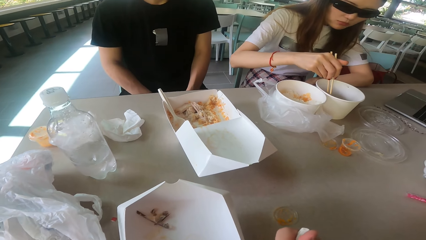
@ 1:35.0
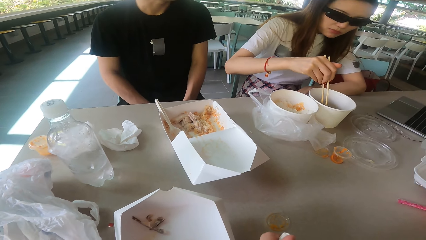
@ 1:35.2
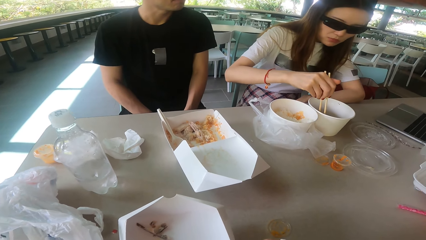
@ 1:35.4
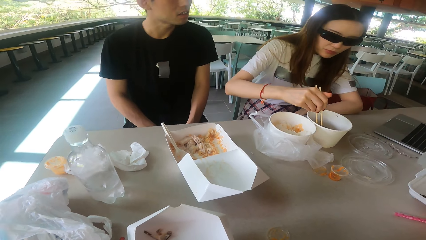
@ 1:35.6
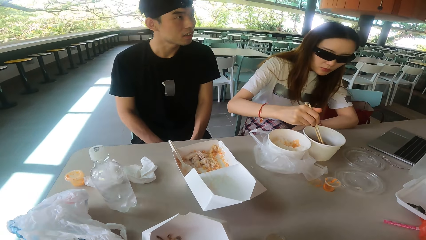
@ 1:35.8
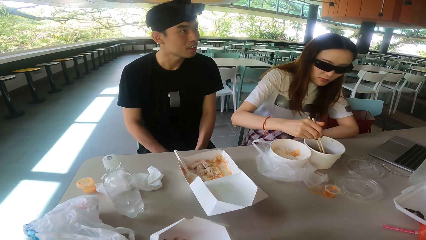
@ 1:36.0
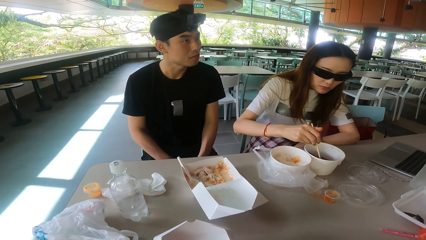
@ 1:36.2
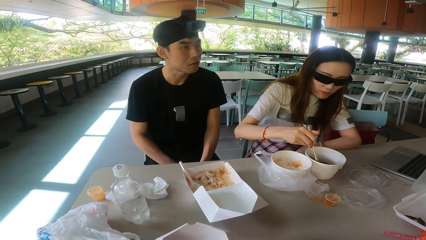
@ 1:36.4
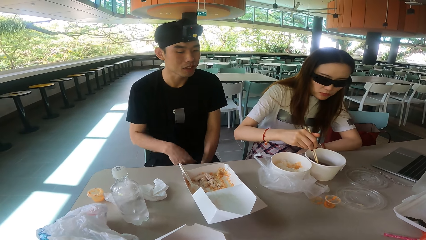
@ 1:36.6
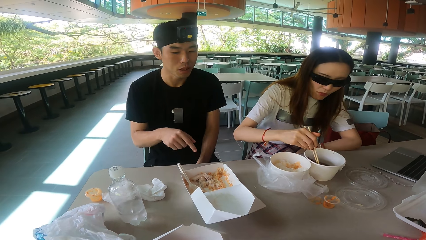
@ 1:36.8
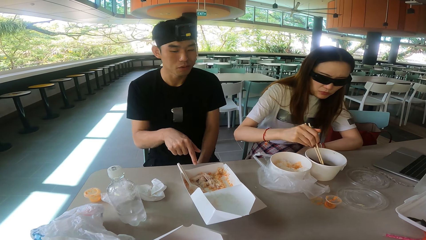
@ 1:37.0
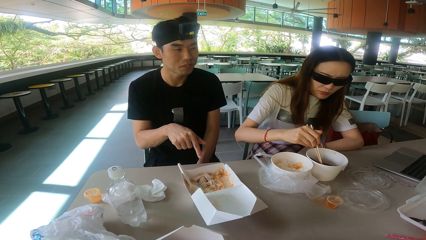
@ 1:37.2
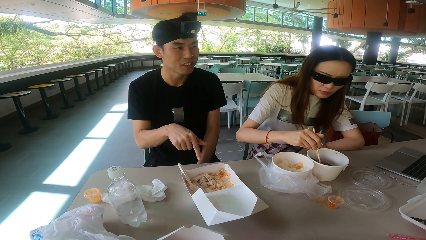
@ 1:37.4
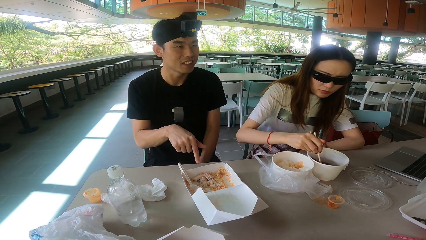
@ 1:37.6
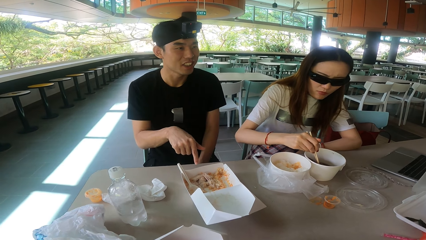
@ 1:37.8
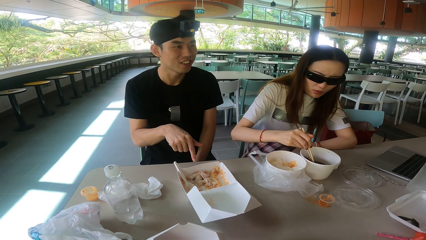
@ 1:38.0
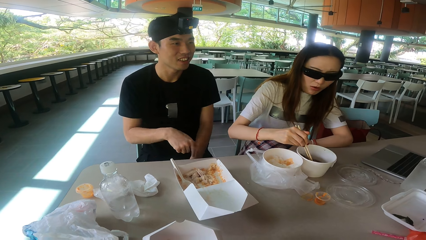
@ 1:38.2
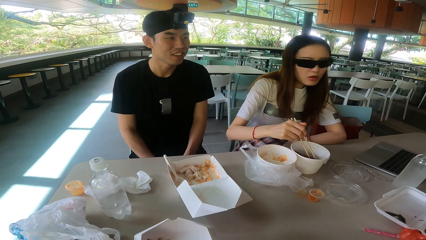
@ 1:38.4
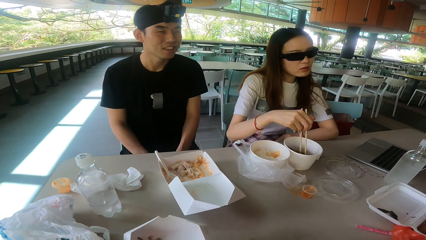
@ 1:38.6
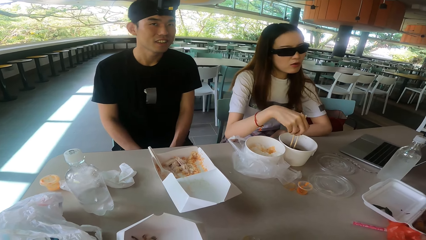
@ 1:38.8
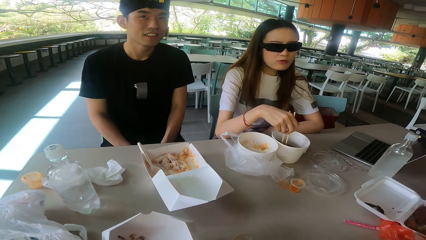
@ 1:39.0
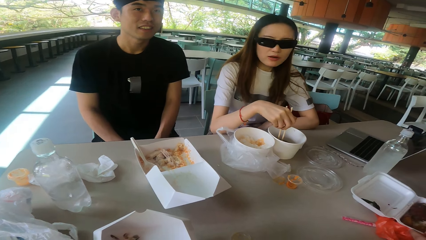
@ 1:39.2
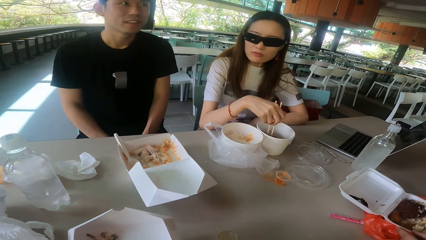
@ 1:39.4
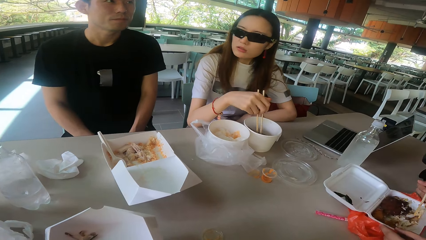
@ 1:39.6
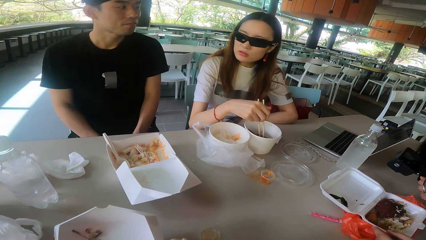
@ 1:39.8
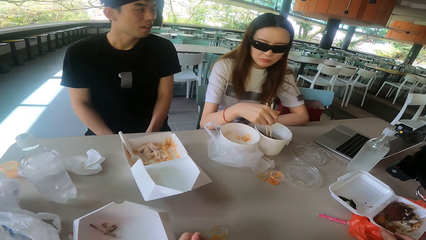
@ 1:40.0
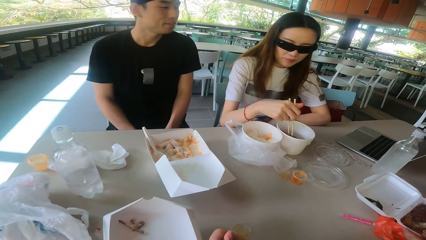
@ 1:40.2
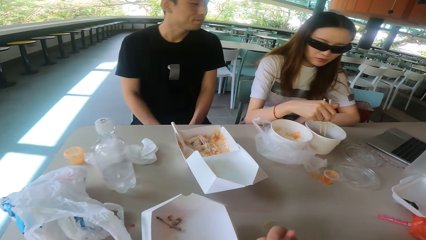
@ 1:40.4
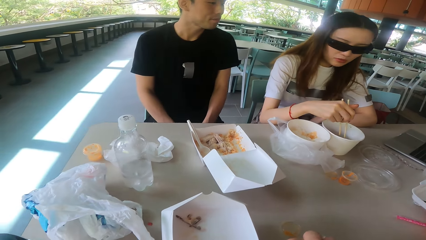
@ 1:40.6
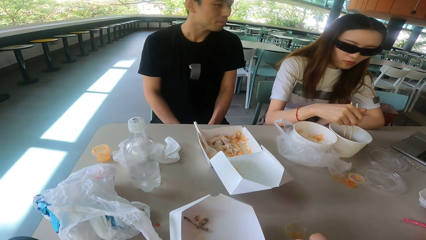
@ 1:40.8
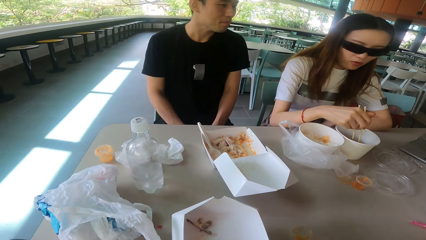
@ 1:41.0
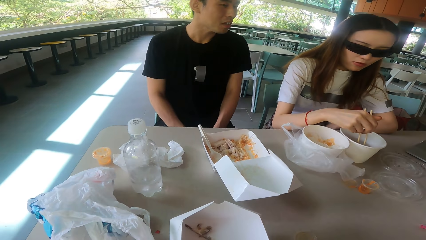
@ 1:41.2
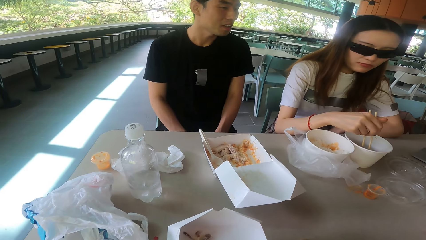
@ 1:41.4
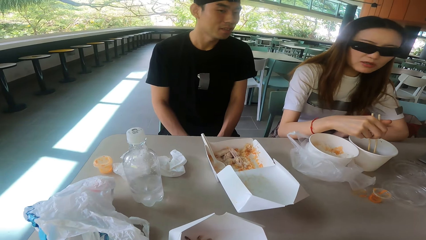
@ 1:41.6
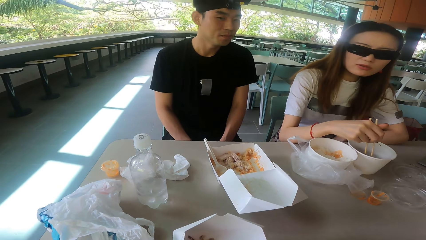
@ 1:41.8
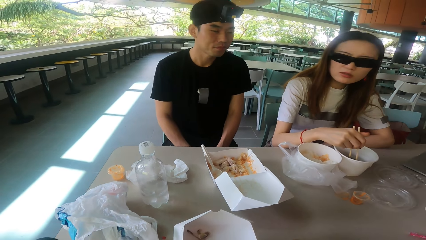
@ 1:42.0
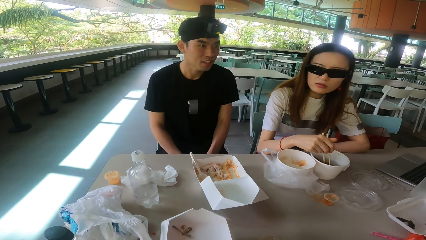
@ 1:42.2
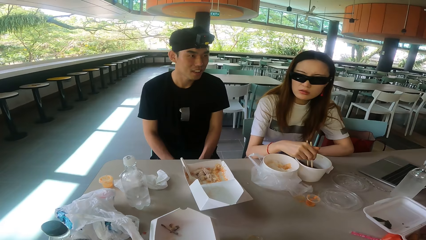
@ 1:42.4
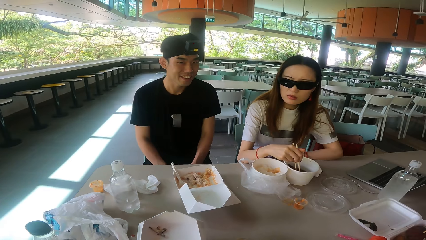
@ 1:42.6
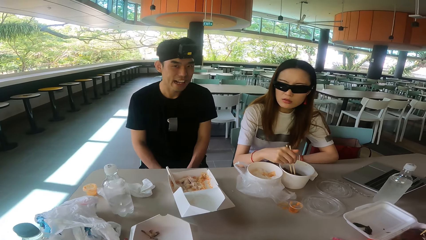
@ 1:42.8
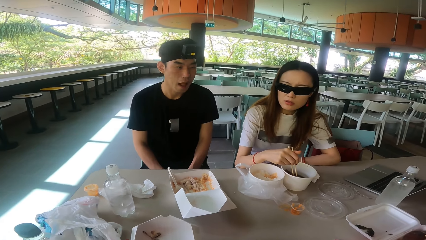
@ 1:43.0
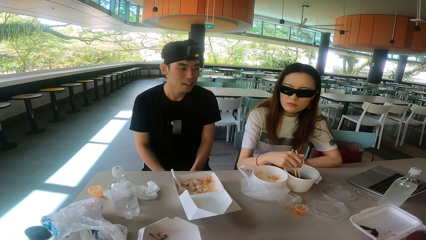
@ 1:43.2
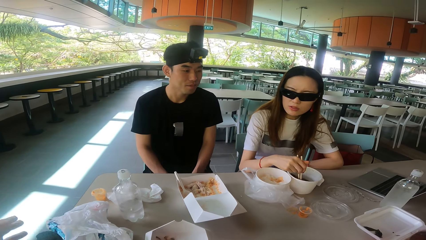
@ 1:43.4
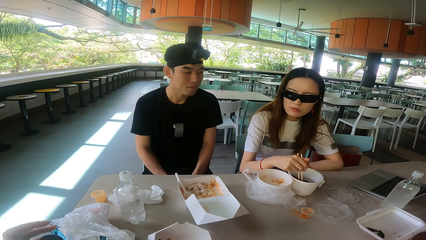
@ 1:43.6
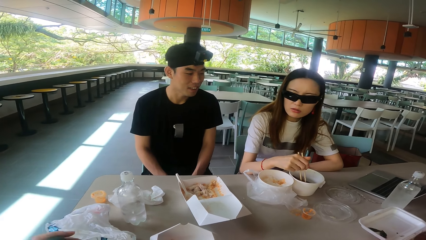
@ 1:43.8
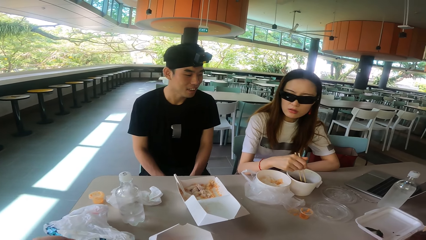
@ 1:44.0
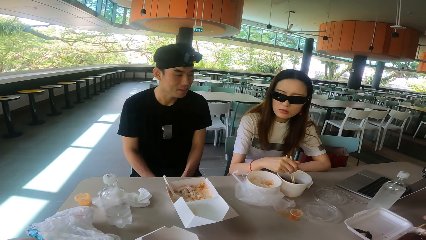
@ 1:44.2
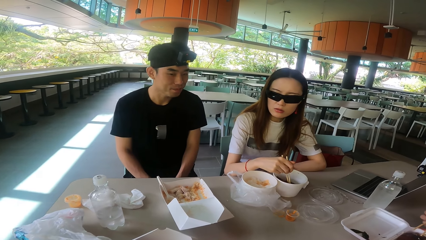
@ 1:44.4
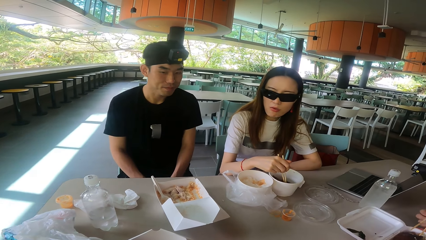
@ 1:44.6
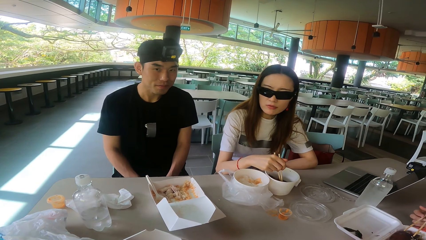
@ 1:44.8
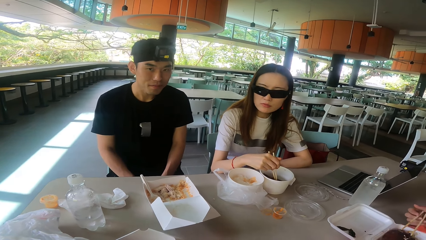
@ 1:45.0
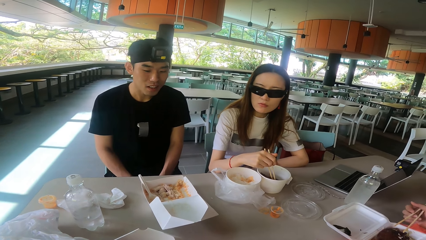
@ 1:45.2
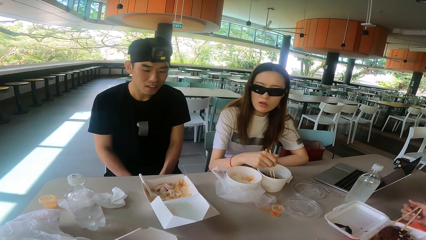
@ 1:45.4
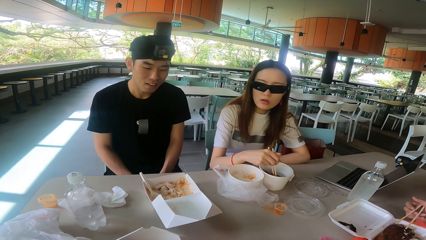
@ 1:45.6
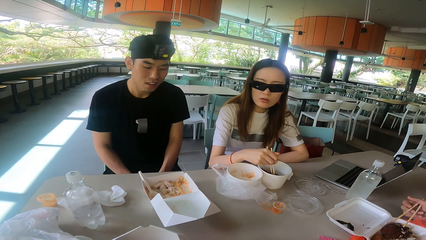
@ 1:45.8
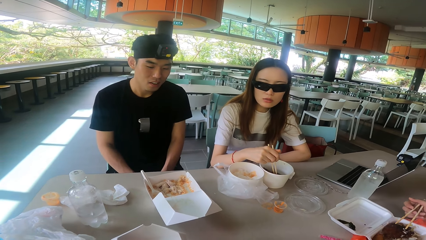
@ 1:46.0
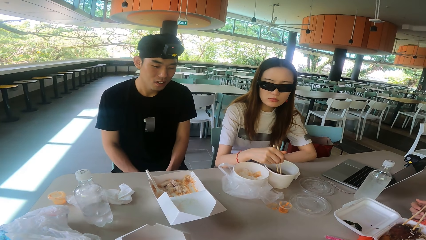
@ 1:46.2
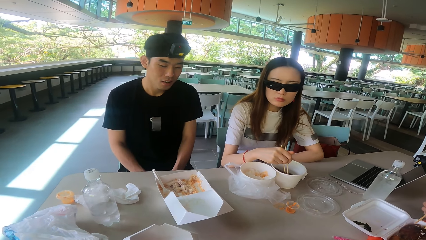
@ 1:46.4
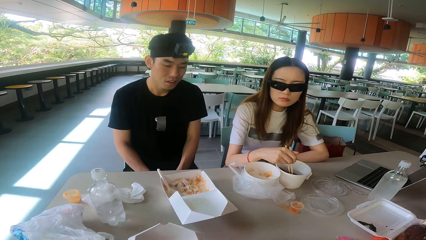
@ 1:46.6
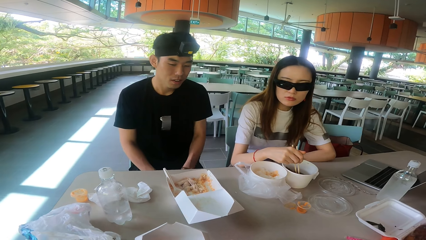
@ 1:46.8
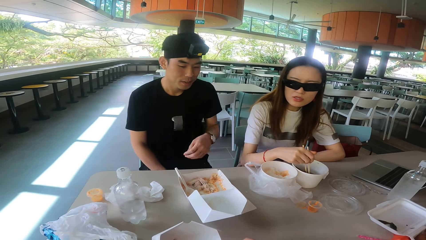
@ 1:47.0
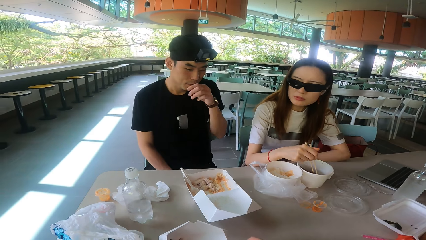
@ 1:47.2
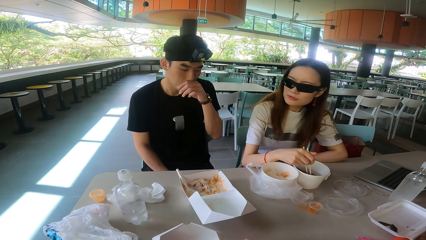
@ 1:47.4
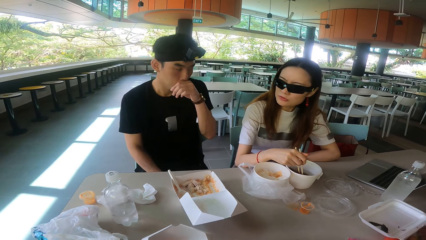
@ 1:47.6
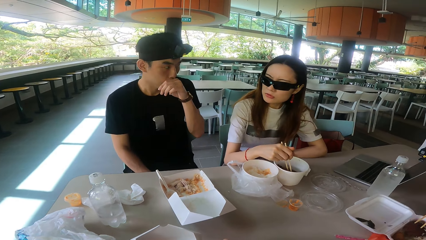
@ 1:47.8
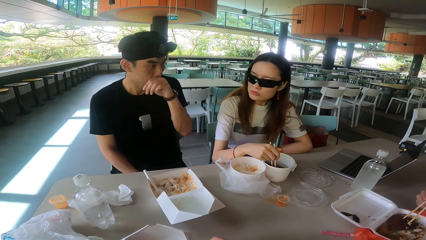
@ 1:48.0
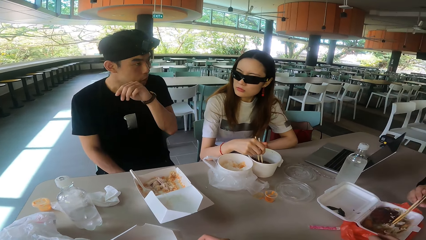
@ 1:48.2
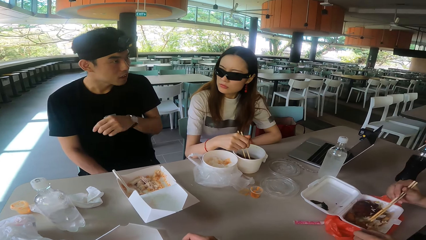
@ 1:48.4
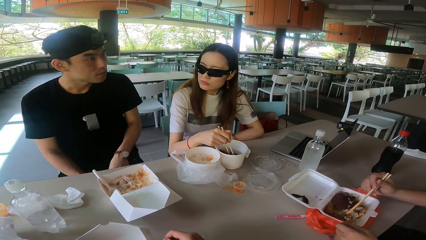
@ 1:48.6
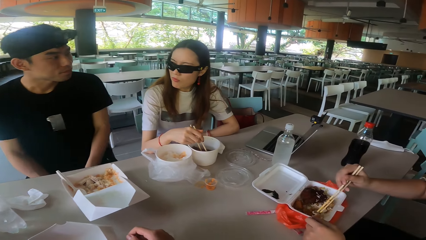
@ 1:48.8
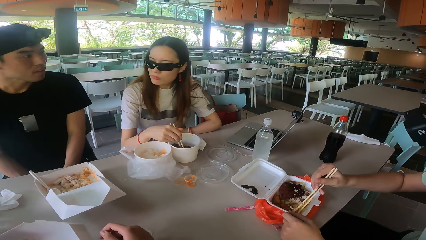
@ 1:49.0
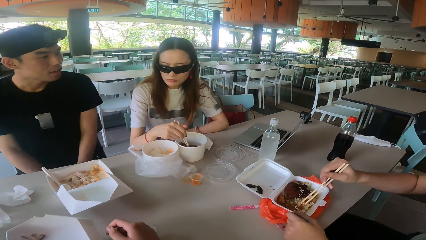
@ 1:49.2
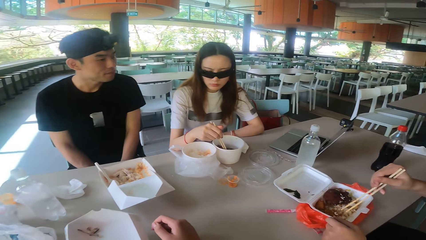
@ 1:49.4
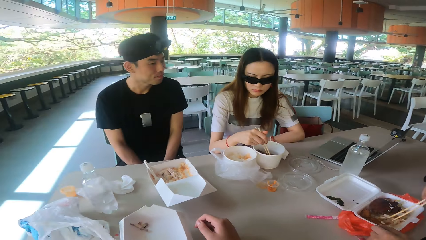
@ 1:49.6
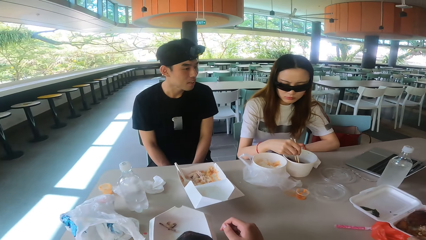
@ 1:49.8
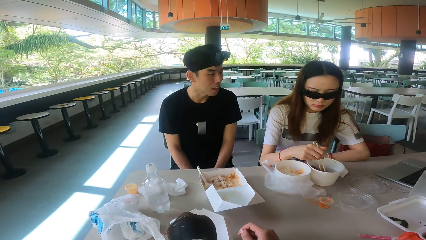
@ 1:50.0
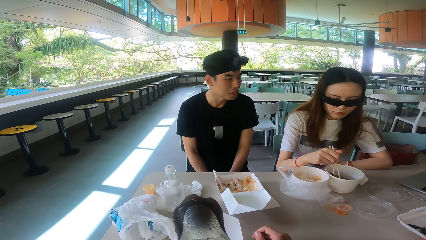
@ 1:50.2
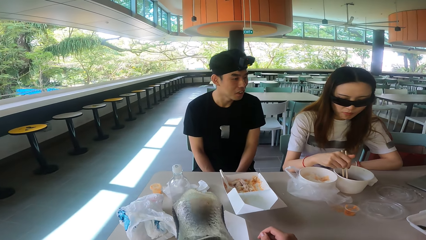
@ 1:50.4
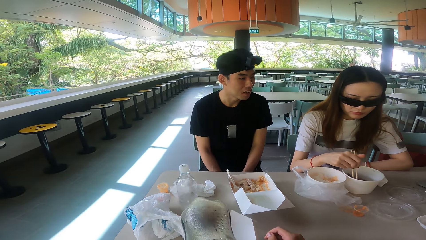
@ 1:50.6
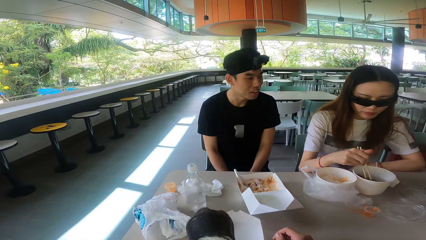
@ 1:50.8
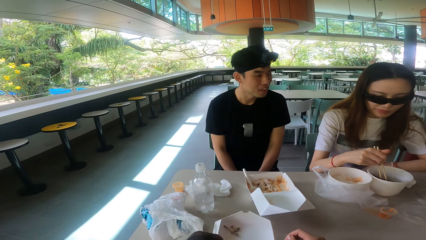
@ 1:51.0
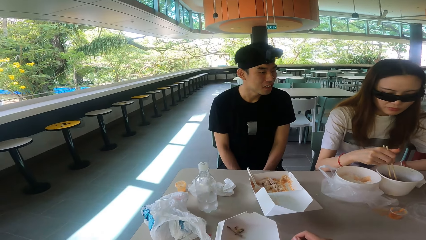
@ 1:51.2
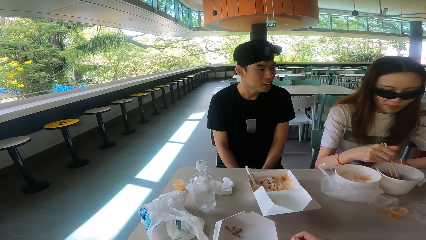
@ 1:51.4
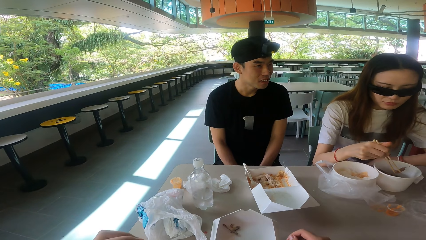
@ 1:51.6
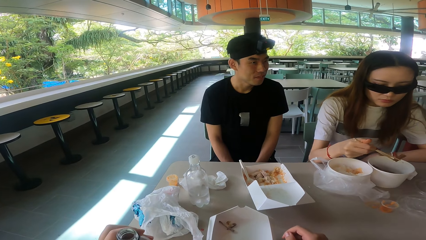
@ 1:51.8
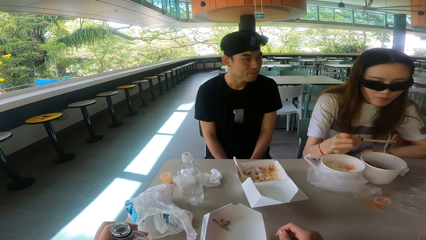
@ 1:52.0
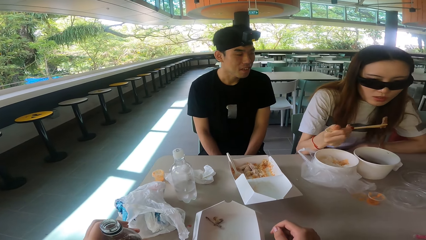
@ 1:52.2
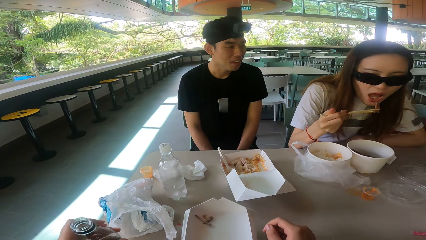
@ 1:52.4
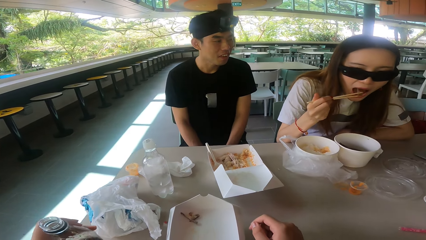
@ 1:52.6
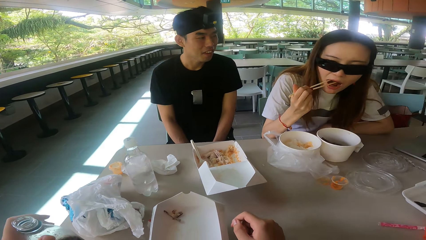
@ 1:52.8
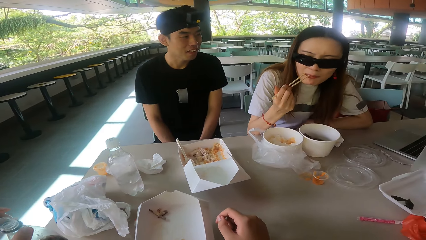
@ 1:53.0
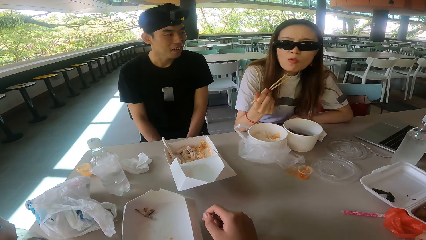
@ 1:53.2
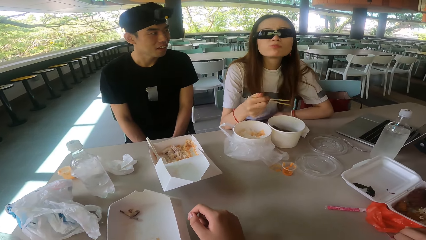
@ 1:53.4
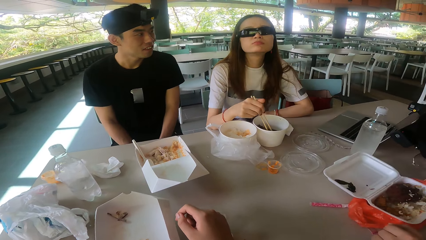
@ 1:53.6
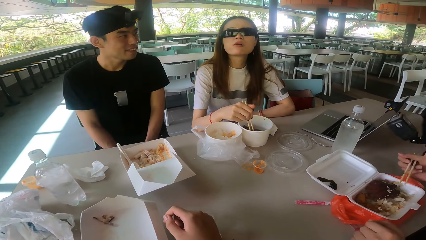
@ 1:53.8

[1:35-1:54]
A man talks and points at the food. A woman talks. Another man stirs the food. The camera wearer drinks the soda from the bottle. The woman eats the food. The camera wearer puts the bottle on the table.
